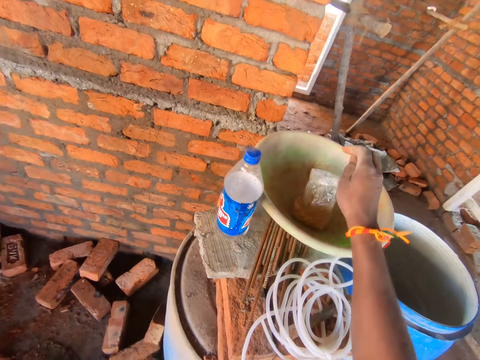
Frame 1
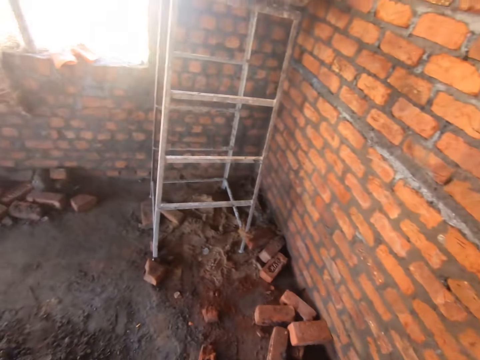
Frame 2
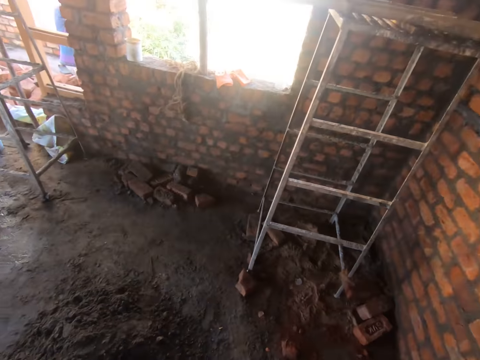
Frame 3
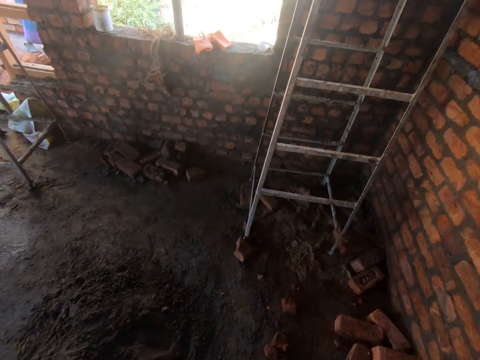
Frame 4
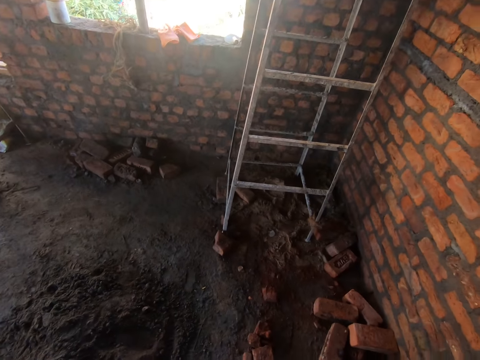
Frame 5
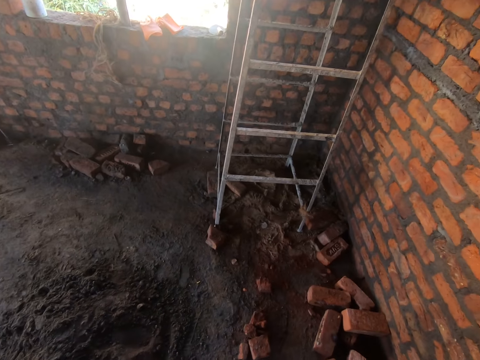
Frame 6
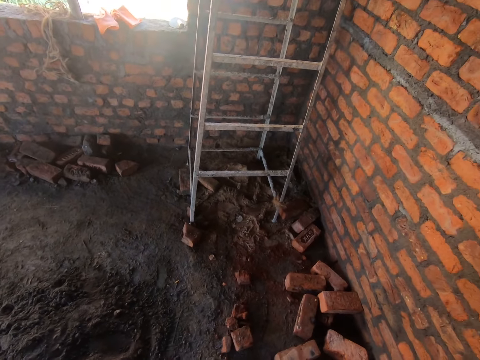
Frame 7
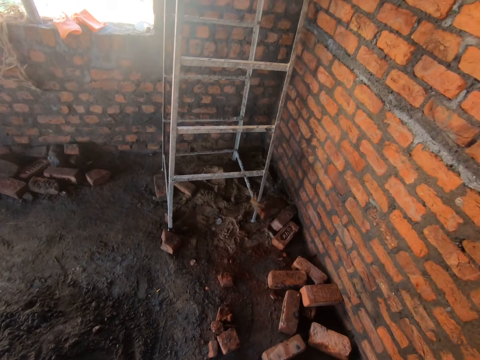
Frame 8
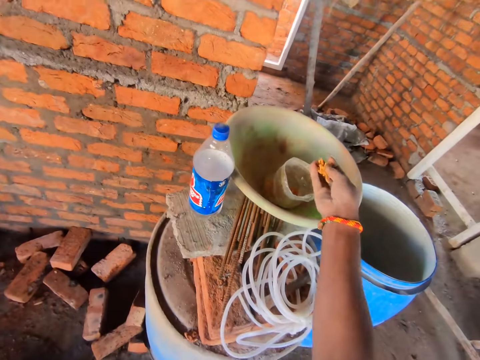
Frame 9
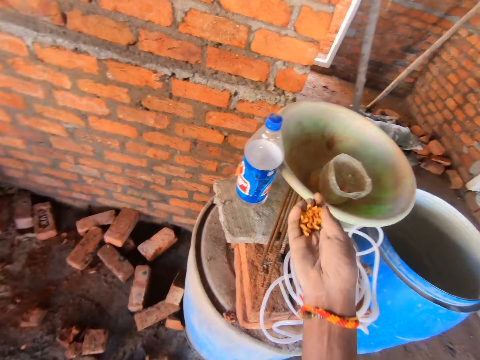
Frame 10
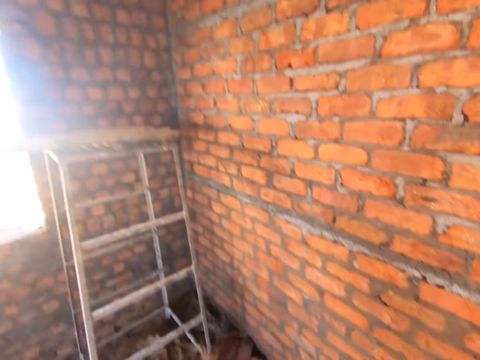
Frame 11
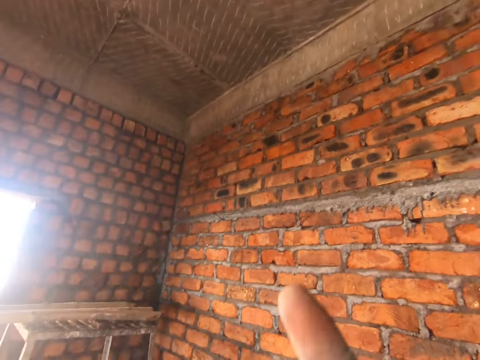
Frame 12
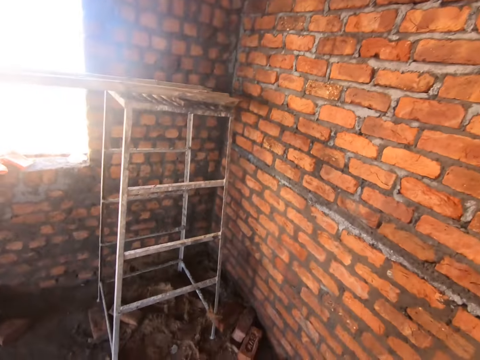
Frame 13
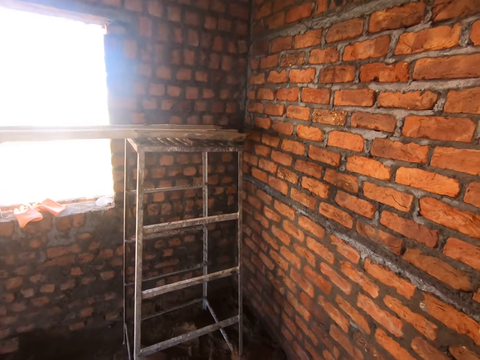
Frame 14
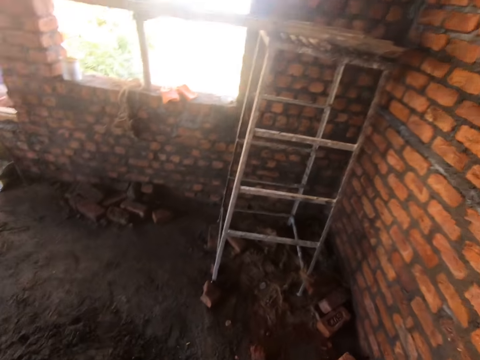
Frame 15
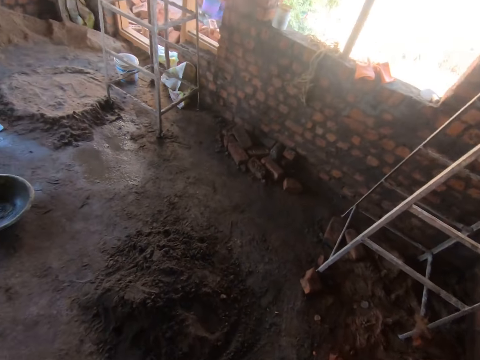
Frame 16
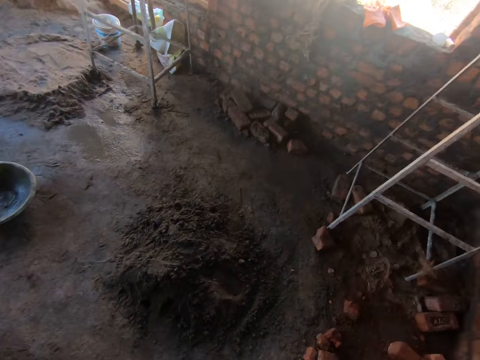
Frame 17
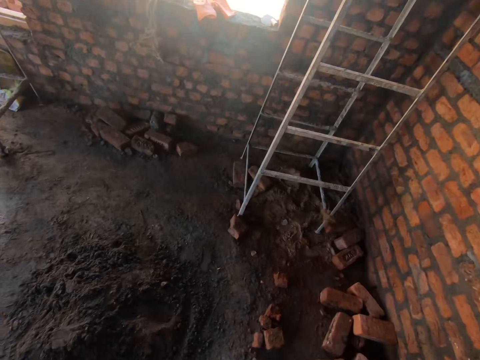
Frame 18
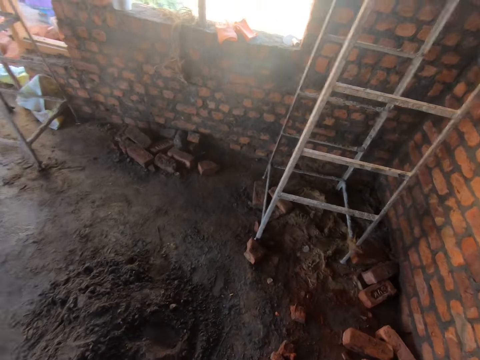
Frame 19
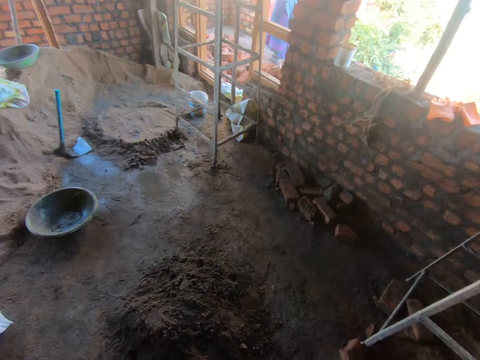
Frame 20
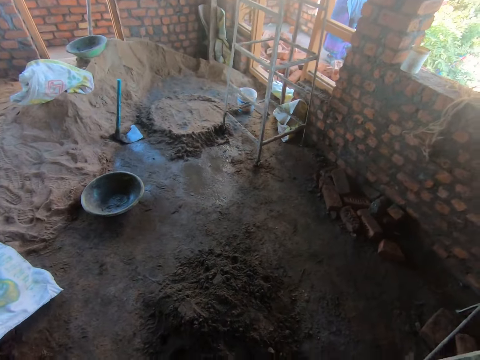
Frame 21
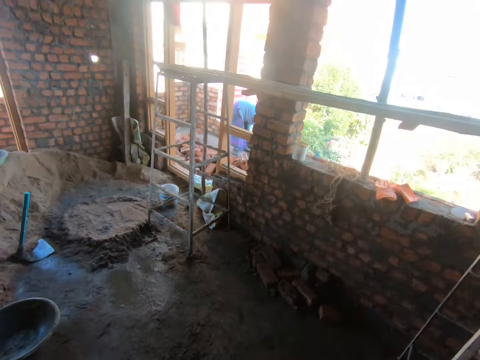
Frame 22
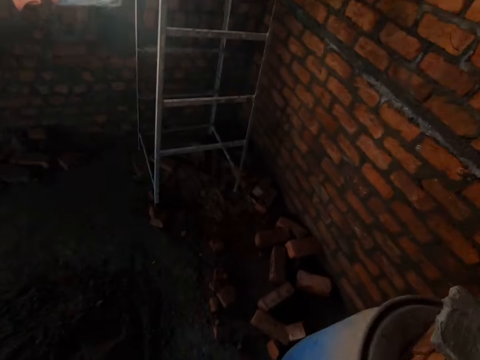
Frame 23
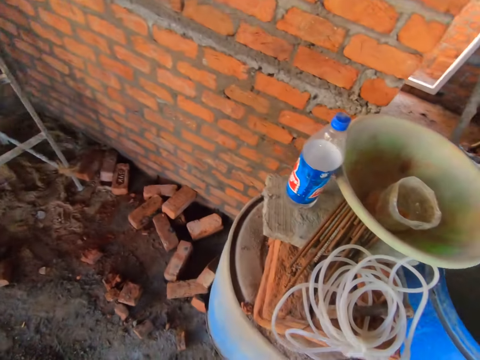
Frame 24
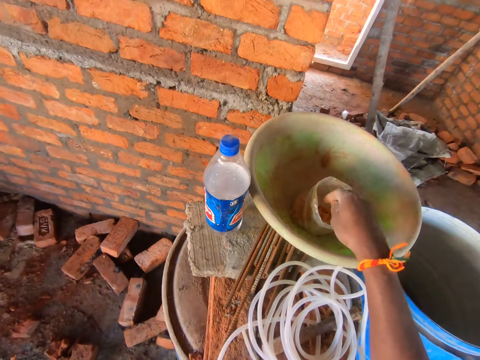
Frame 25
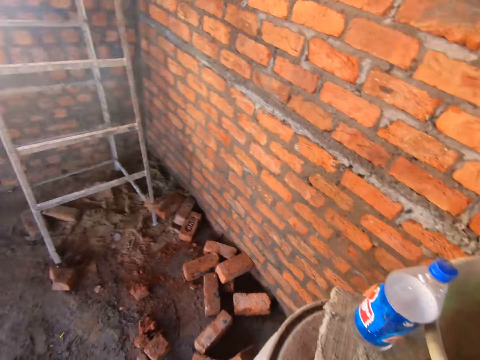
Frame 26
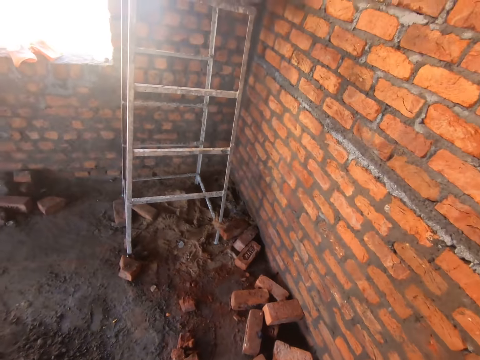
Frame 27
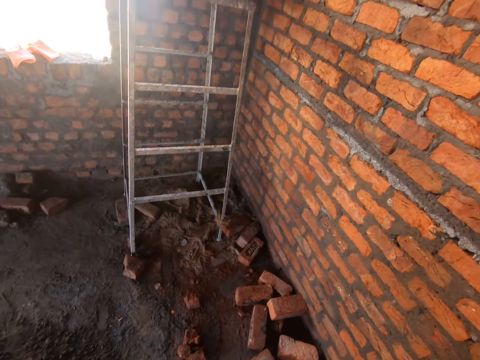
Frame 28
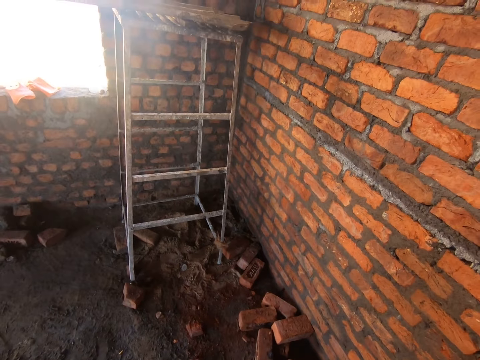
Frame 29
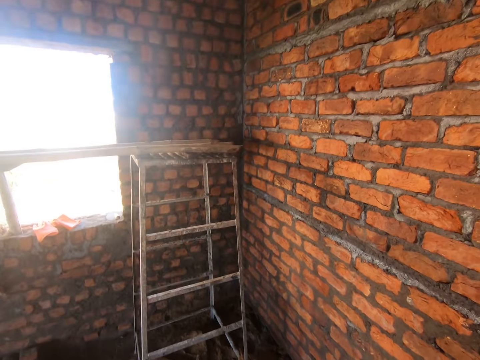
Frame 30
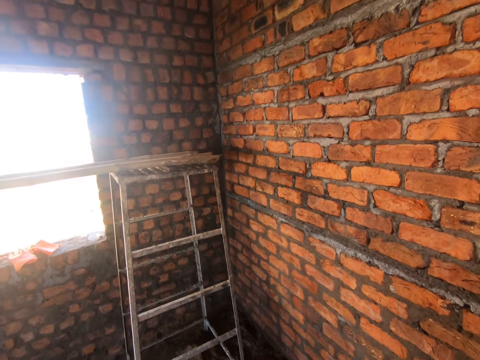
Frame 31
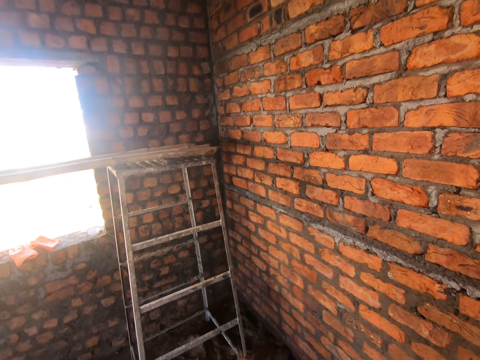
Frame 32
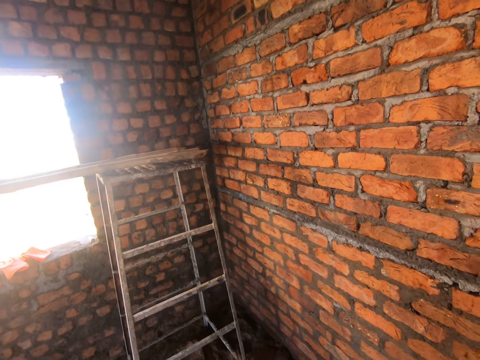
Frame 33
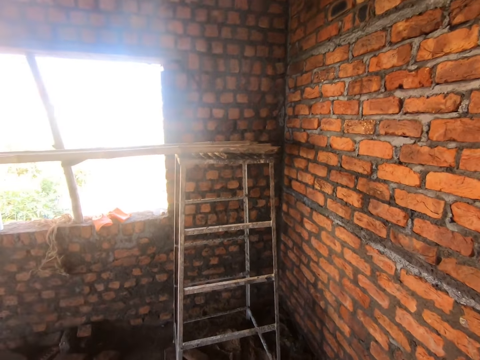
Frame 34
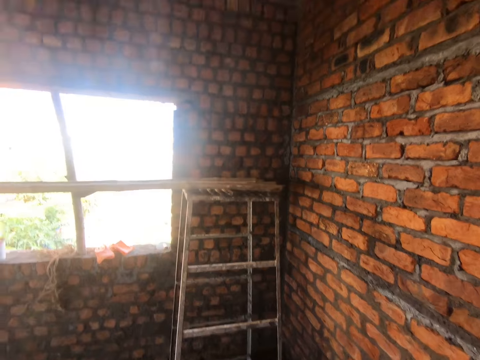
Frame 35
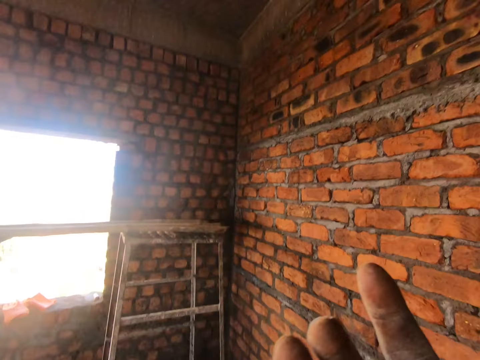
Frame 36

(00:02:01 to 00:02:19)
The camera wearer looks around the room. They take the chips from the polythene paper. They touch something. They eat the chips. They look around. They walk in the room. They take the chips from the polythene paper. They touch something. They look around the room.

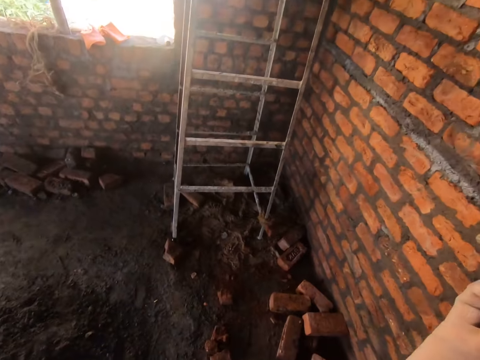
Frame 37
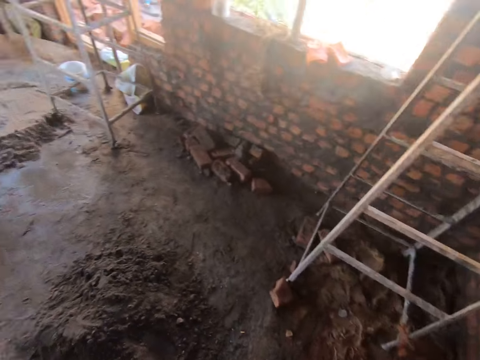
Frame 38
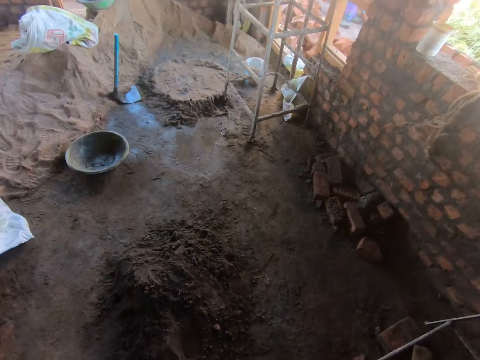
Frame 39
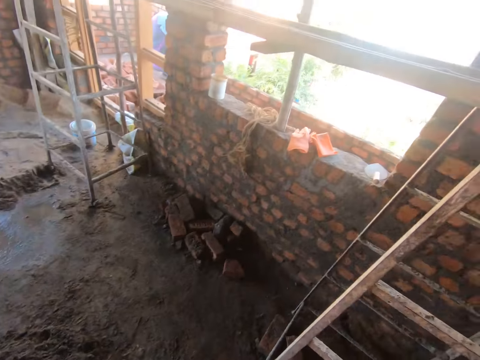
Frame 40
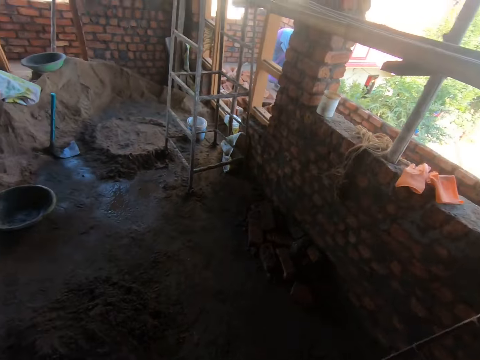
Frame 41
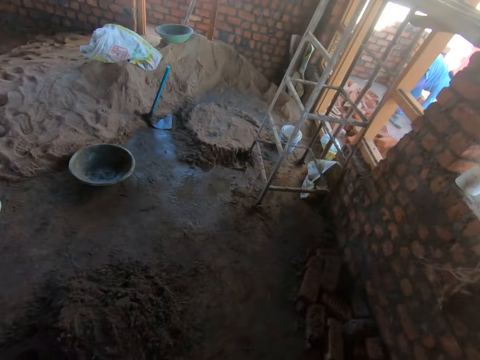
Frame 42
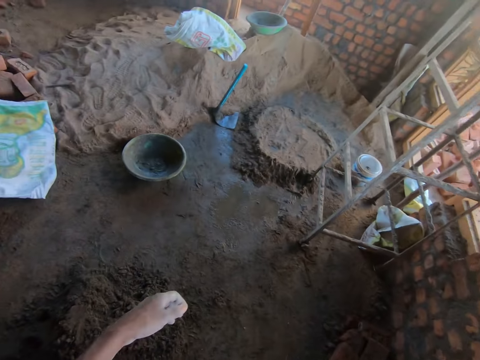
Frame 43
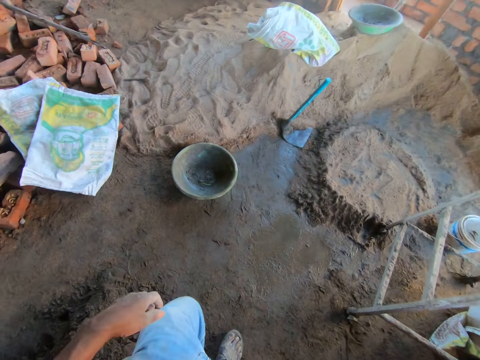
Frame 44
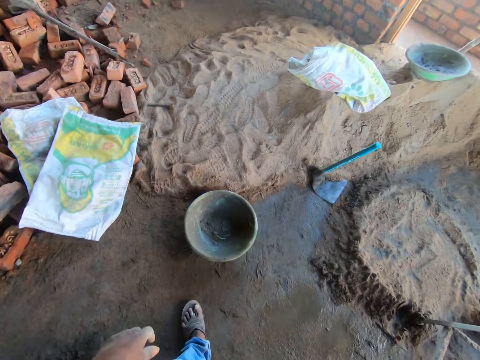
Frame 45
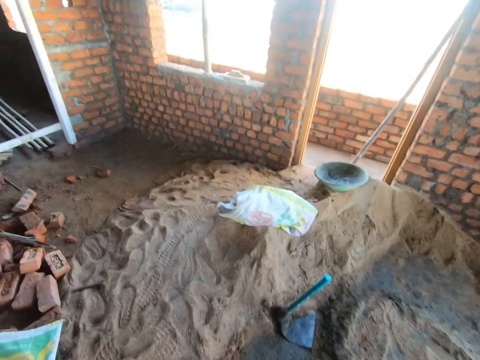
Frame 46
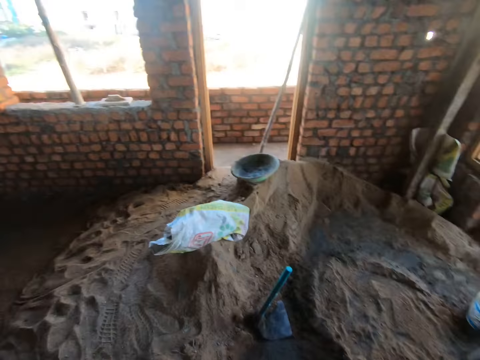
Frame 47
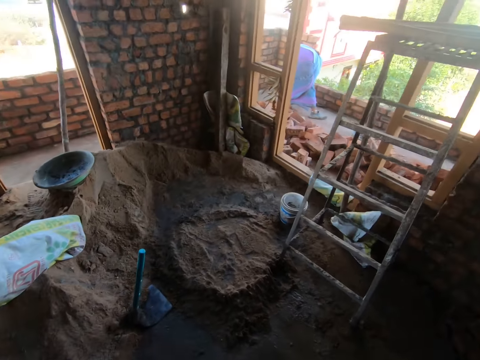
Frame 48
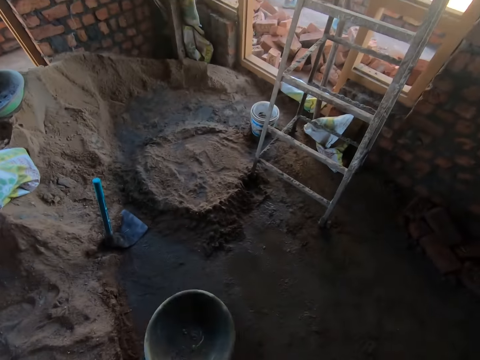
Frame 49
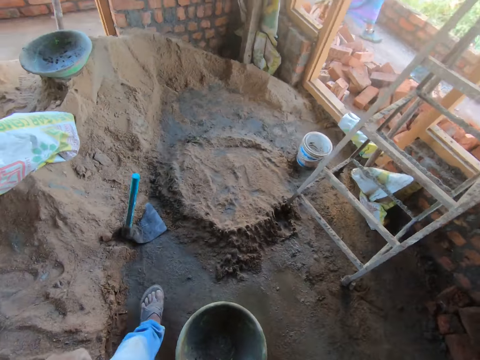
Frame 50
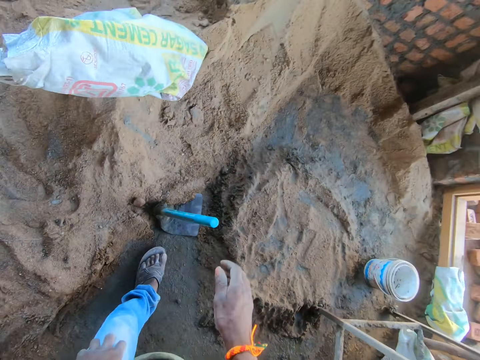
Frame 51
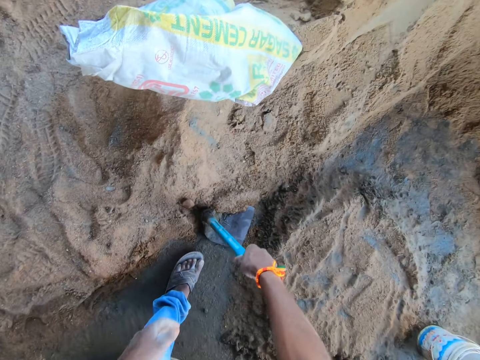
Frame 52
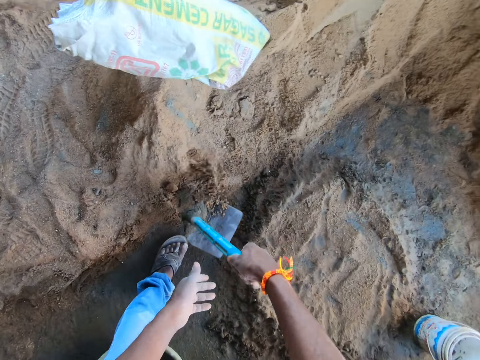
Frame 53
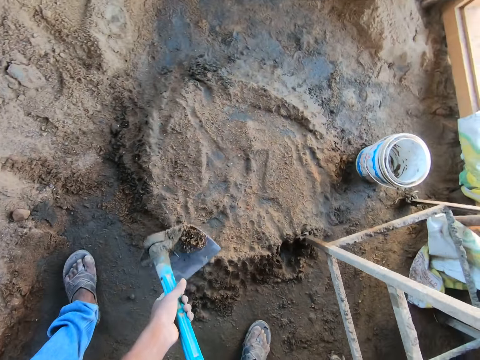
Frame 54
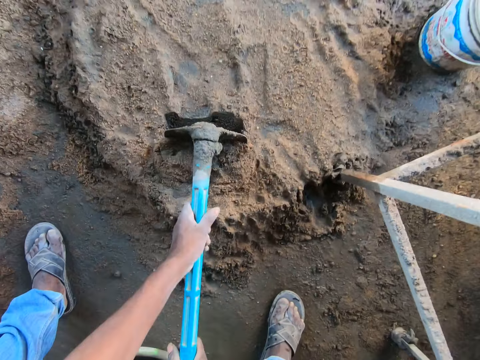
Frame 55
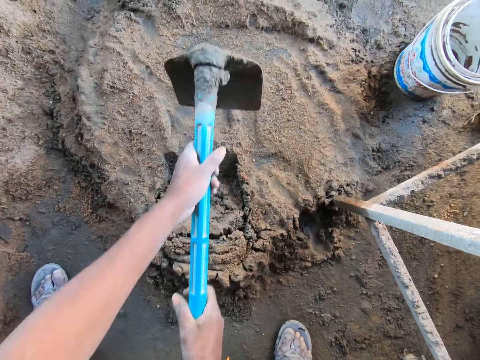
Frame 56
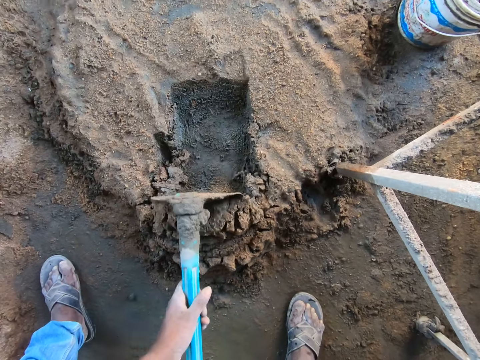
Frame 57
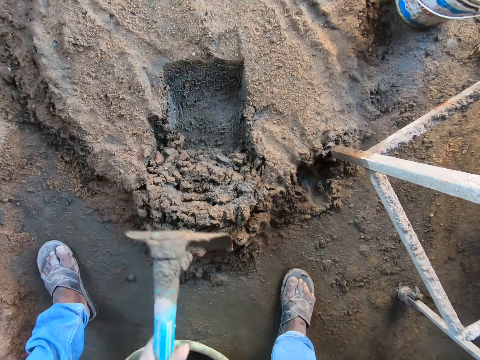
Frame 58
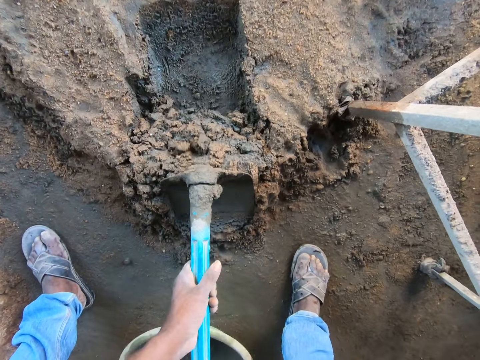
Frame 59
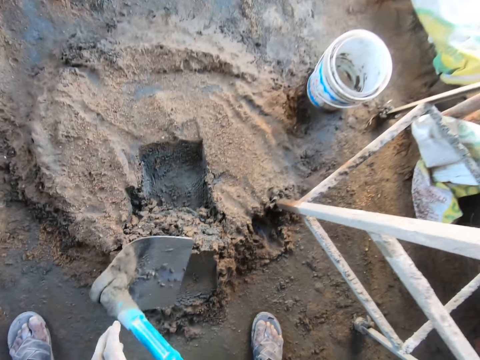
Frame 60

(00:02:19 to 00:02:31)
The camera wearer eats the chips. They raise a hand. They look around. They walk in the room. They look around. They kick the basin on the floor. They pick the hoe from the floor. They touch the hoe. They mix the concrete on the floor with the hoe. They put sand together.
